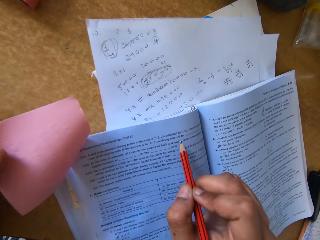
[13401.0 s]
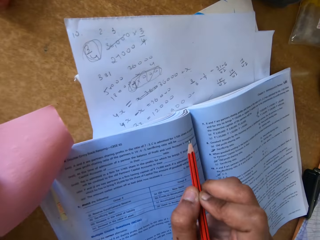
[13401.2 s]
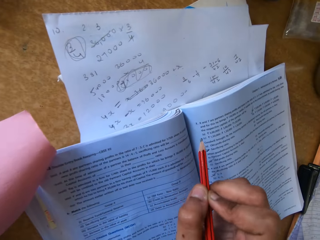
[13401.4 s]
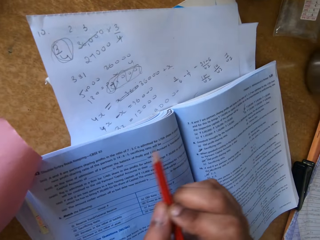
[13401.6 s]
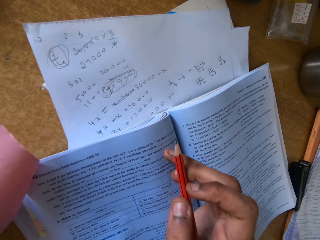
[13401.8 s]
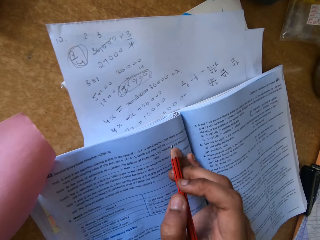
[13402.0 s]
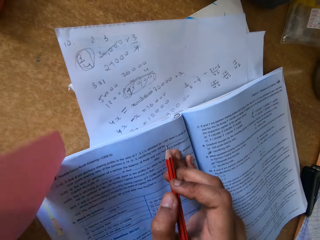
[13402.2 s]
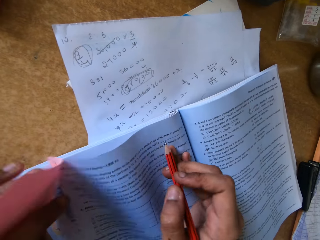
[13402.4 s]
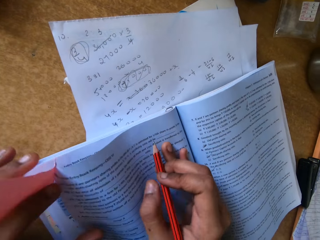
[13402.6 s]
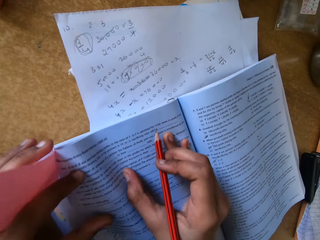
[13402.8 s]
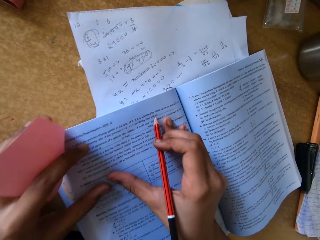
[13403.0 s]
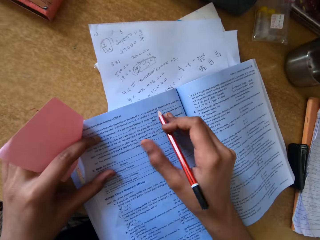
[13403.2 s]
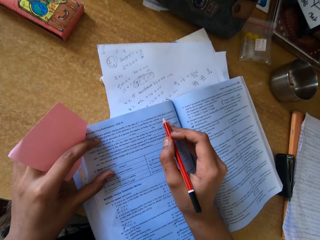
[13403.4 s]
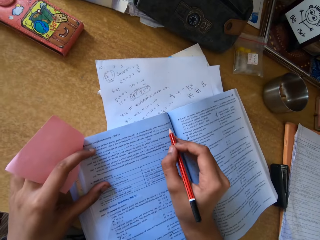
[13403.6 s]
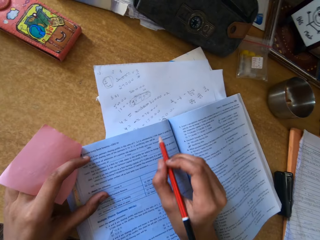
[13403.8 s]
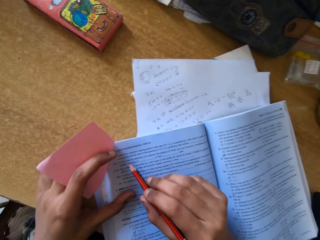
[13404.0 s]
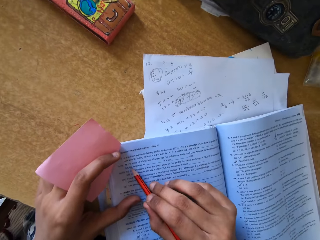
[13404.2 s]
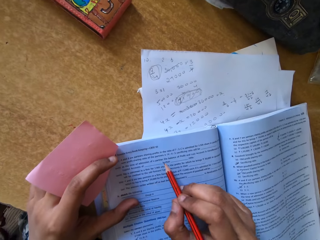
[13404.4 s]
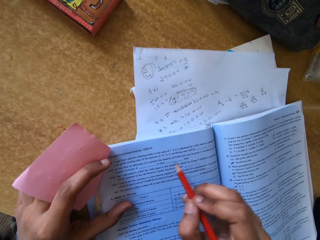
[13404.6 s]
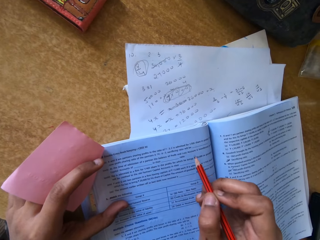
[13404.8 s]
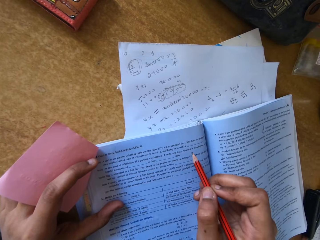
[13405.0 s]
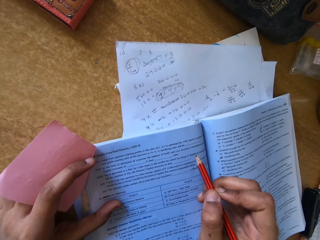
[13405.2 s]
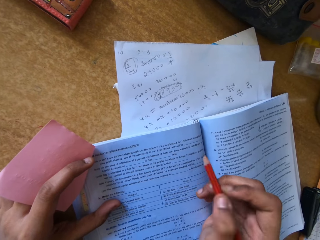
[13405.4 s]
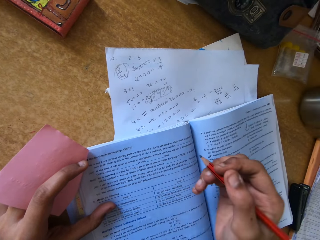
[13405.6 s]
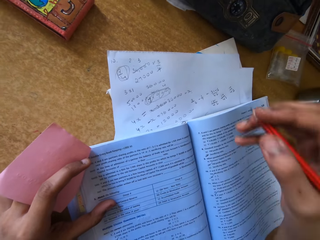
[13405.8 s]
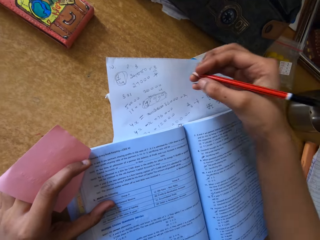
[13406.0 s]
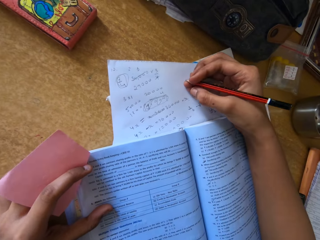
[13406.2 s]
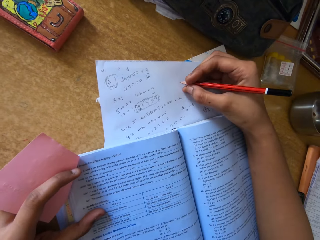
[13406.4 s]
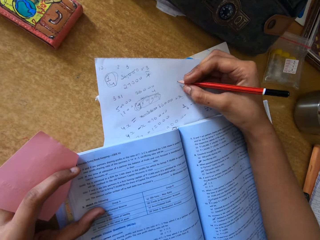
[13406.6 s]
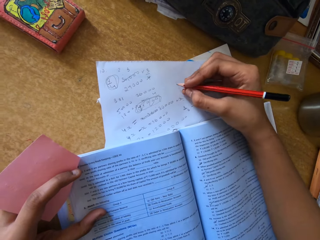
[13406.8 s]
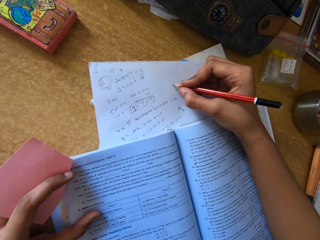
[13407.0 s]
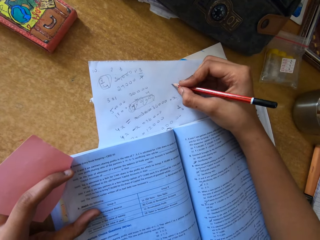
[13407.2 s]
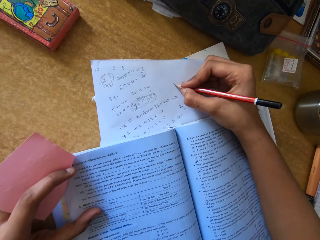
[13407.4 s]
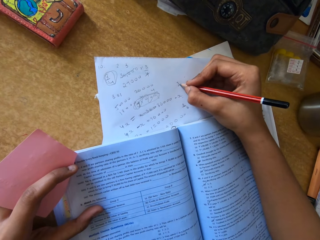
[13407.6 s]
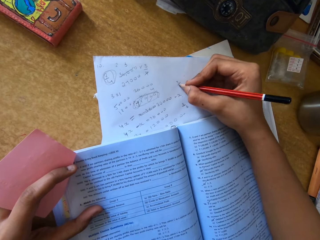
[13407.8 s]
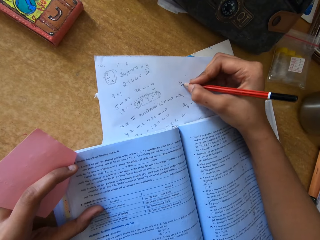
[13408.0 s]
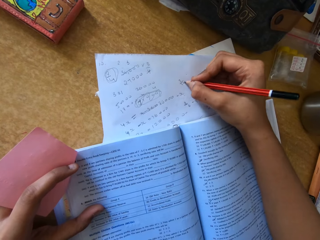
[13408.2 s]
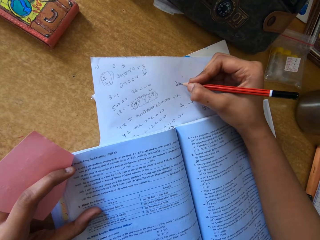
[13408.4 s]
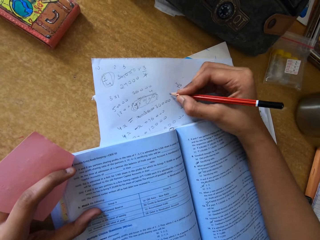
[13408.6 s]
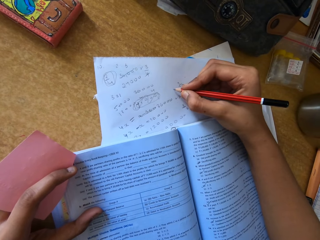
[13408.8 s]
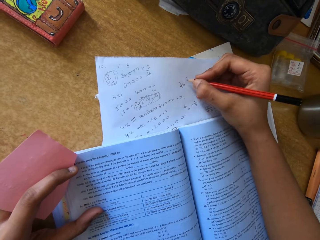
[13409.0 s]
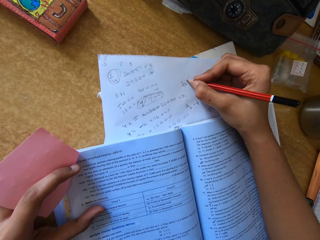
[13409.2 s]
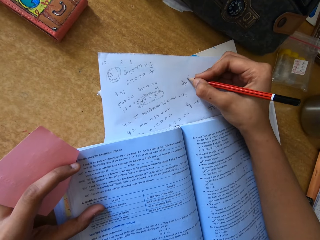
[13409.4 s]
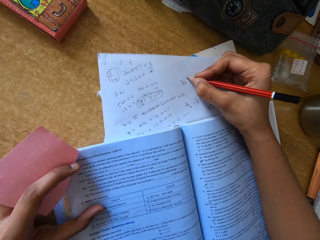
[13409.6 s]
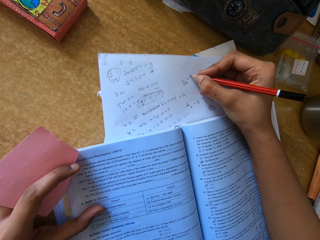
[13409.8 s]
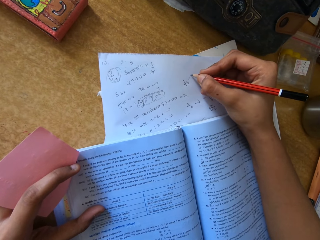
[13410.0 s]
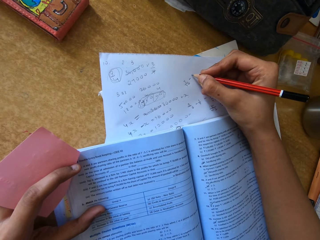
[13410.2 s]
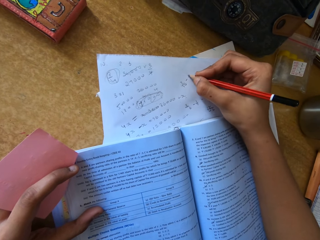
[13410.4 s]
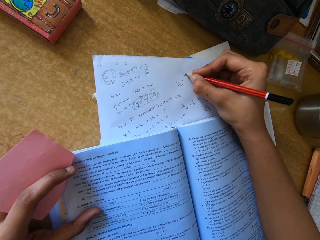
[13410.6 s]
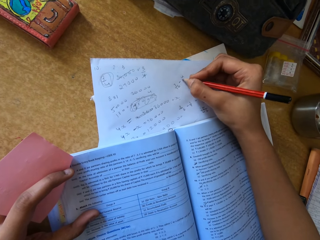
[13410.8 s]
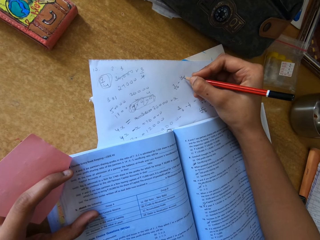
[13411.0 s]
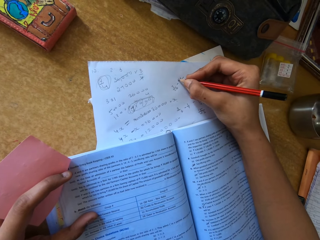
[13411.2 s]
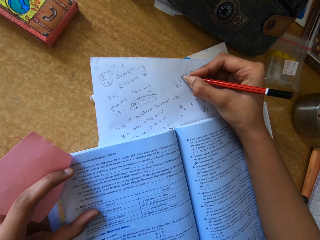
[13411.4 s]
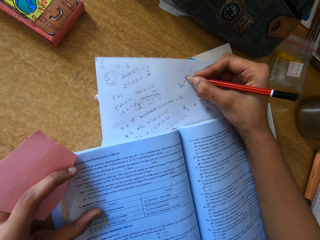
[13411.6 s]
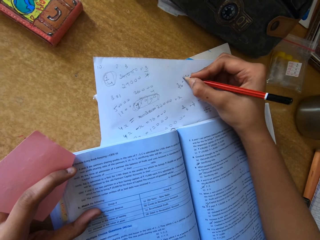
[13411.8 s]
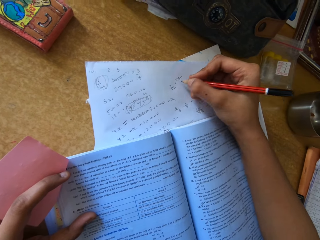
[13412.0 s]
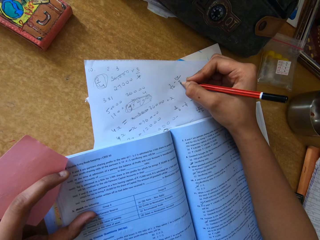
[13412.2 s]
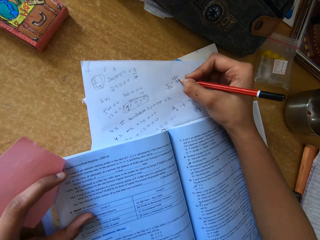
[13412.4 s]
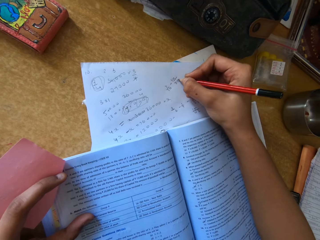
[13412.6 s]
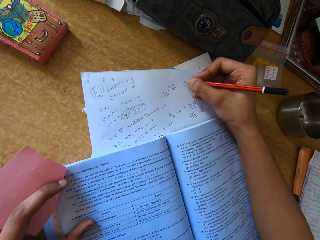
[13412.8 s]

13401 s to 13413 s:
The camera wearer writes on the paper.

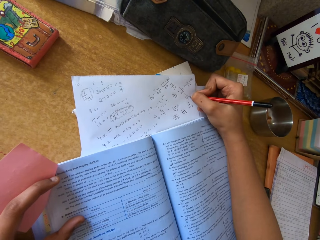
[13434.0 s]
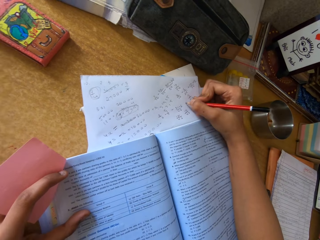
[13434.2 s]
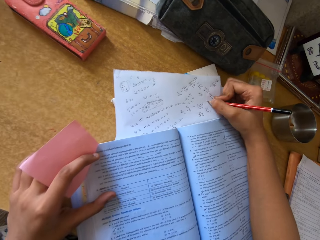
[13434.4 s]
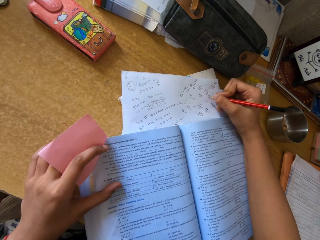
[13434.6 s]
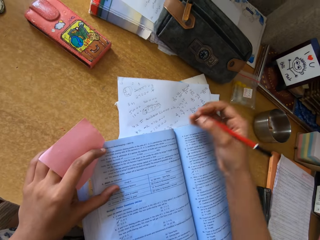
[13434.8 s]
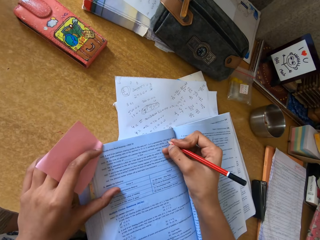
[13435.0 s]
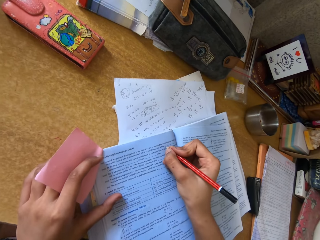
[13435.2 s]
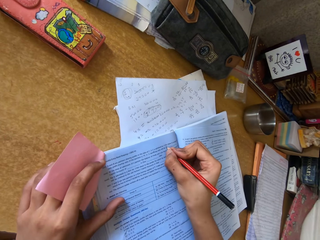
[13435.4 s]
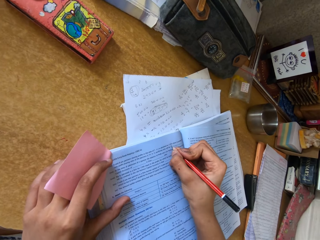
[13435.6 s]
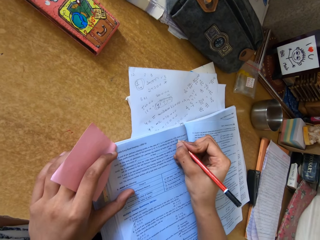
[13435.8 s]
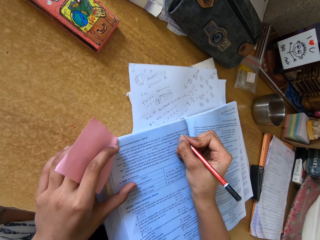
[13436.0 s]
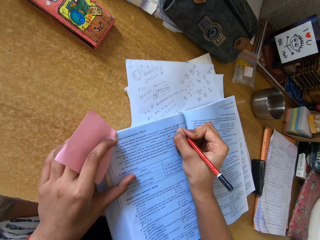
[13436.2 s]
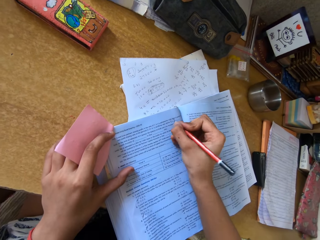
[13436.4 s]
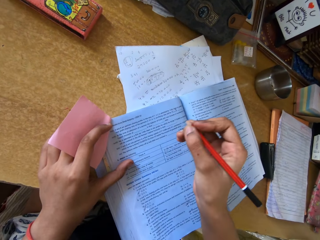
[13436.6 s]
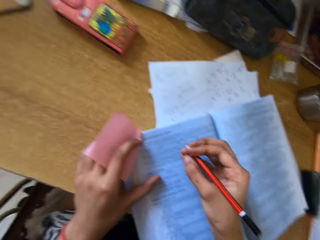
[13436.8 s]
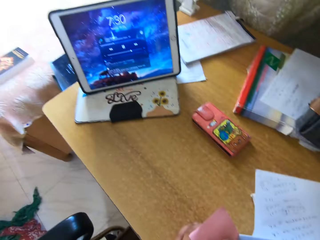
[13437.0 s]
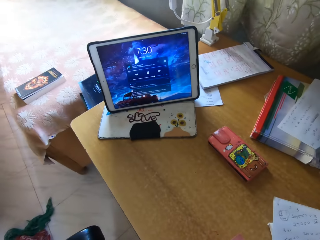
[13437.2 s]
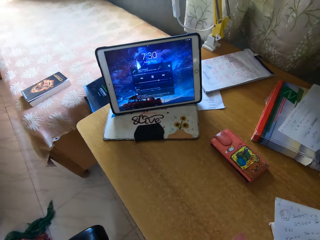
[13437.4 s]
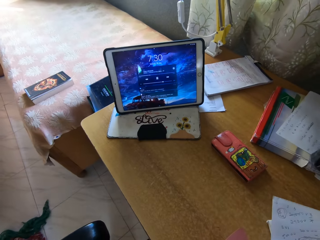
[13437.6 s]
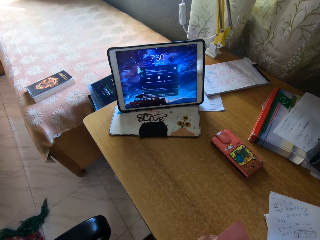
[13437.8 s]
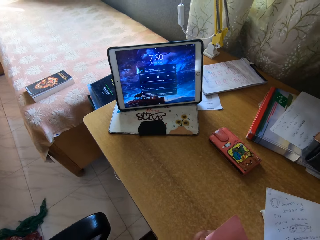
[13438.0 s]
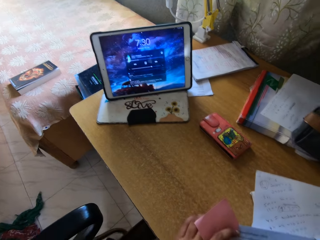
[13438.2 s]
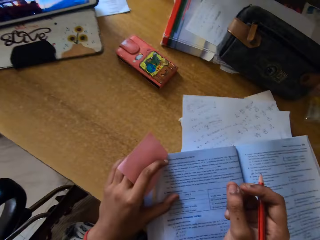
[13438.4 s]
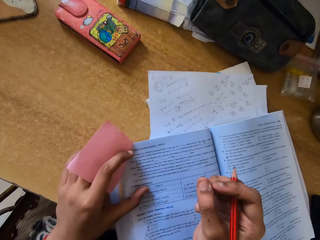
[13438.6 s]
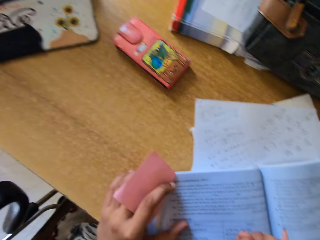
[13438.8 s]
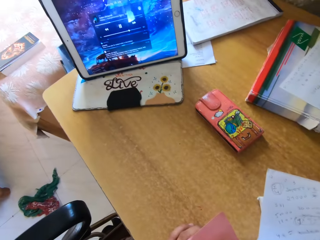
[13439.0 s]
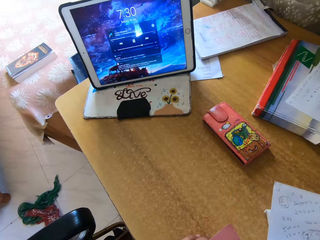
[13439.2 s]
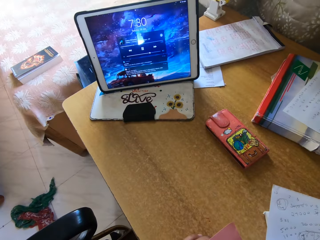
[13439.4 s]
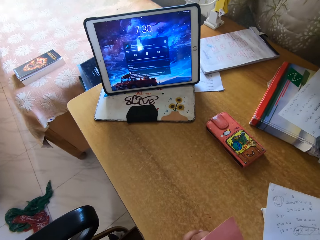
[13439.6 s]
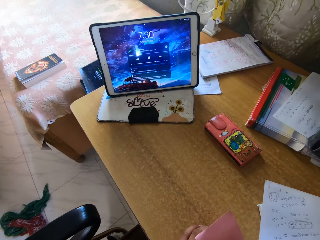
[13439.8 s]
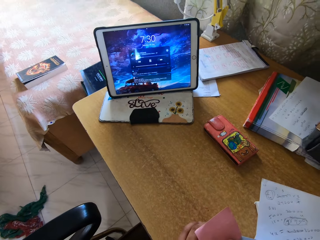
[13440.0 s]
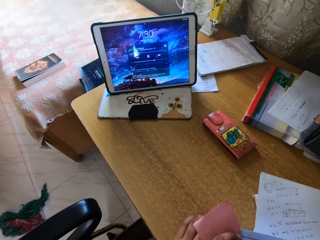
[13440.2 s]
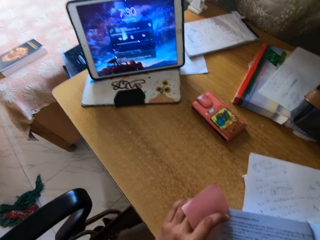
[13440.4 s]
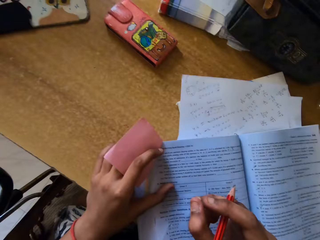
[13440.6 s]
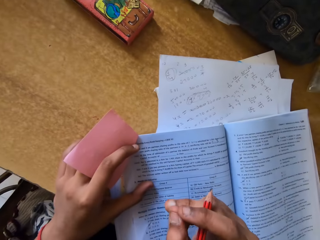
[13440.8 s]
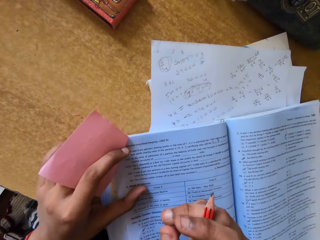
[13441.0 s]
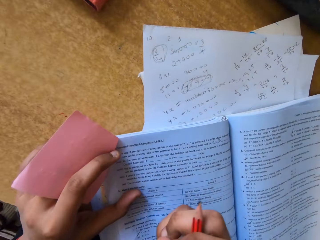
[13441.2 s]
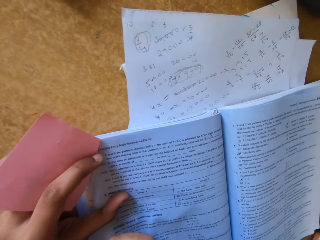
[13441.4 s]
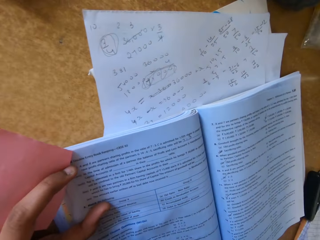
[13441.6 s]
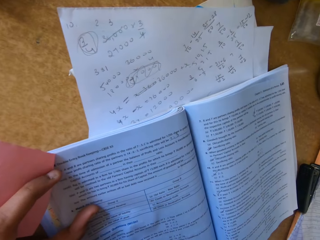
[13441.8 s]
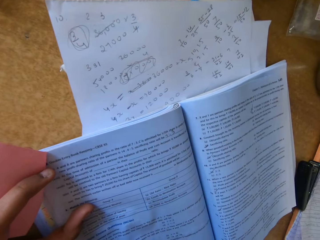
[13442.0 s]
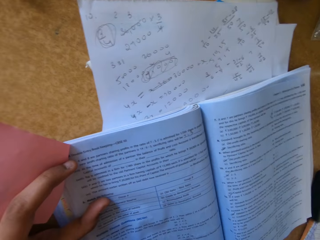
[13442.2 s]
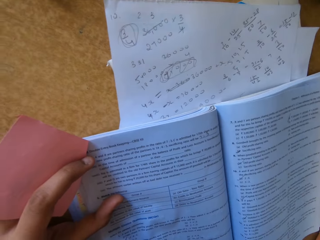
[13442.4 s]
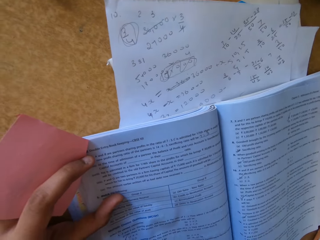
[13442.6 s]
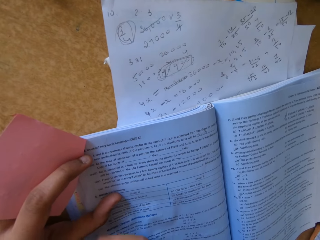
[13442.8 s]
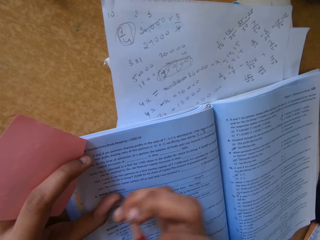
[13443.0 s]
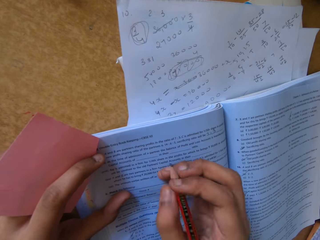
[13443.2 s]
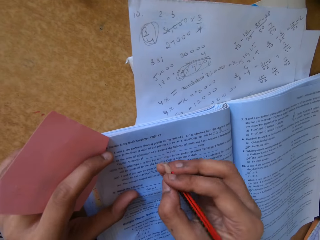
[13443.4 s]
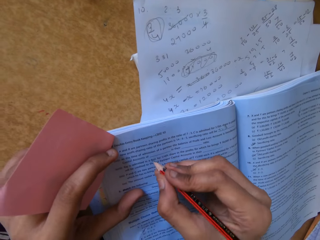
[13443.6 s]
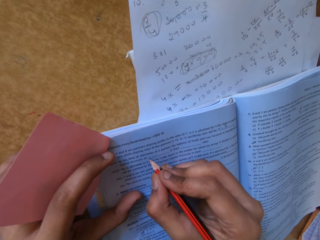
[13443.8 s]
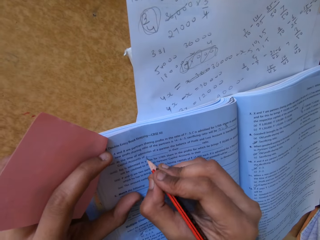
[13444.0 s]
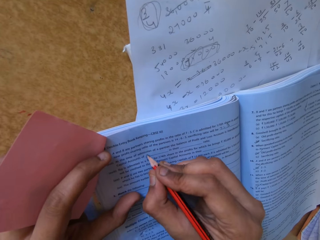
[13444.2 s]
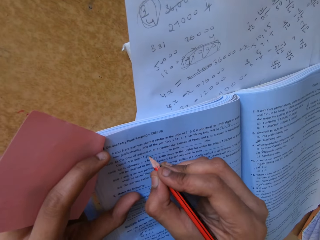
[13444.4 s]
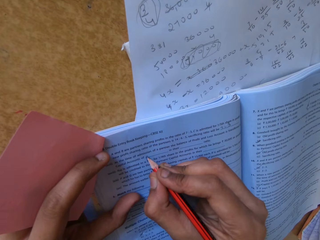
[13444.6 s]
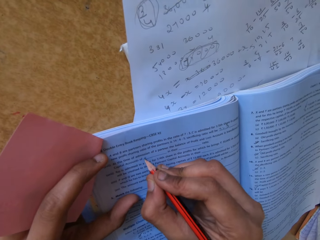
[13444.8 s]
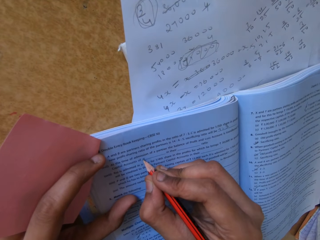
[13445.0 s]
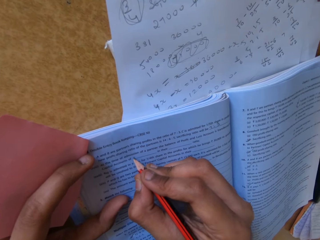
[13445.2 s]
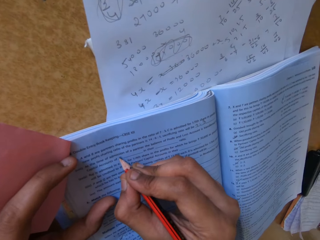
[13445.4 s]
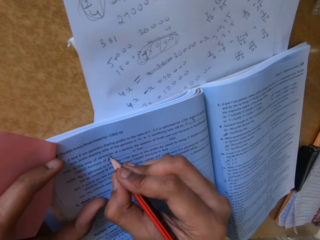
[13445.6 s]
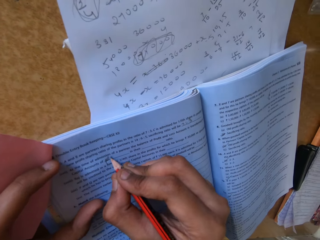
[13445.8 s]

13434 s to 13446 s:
The camera wearer writes on the textbook. They look at the tablet. They read the textbook. They write on the textbook.
